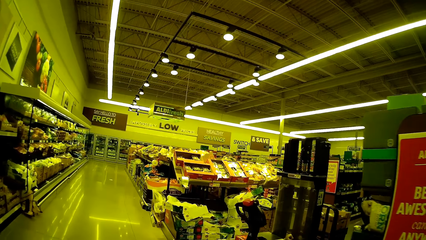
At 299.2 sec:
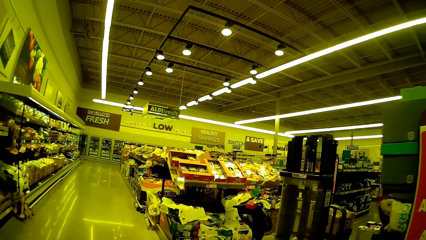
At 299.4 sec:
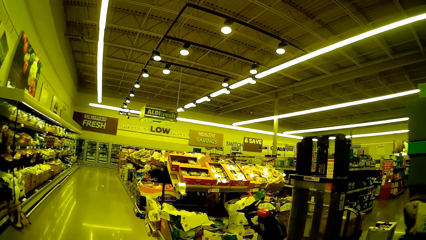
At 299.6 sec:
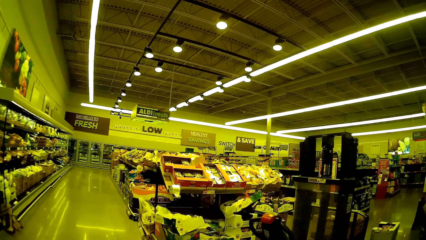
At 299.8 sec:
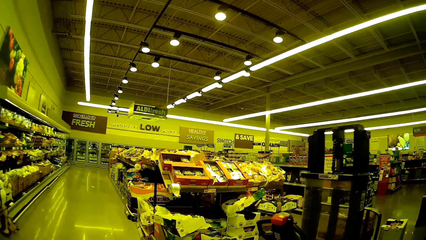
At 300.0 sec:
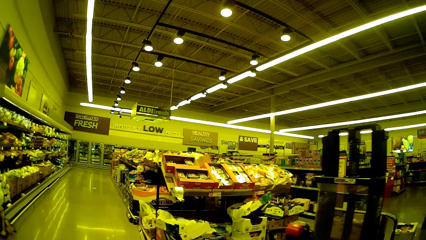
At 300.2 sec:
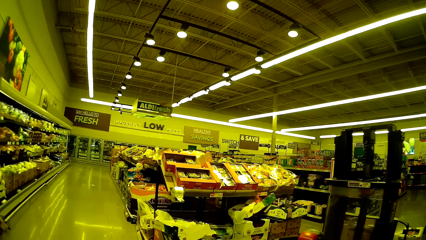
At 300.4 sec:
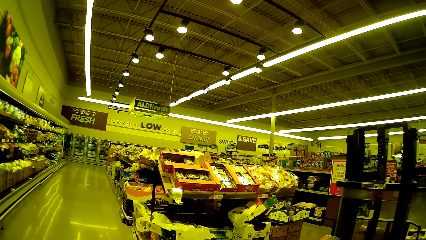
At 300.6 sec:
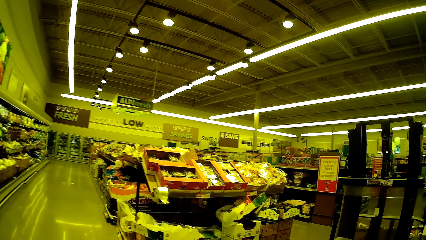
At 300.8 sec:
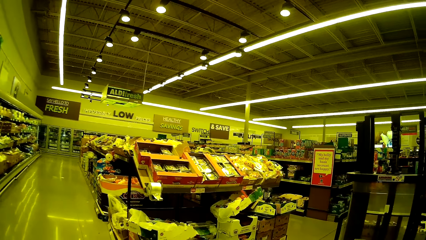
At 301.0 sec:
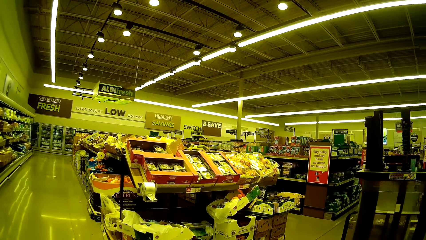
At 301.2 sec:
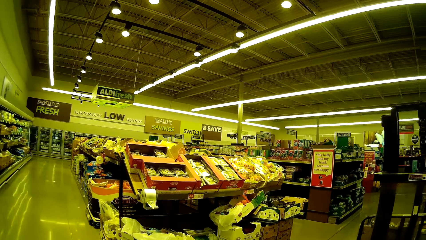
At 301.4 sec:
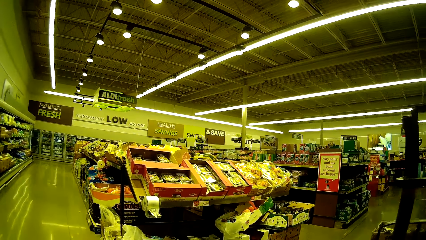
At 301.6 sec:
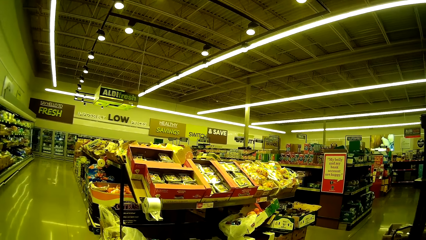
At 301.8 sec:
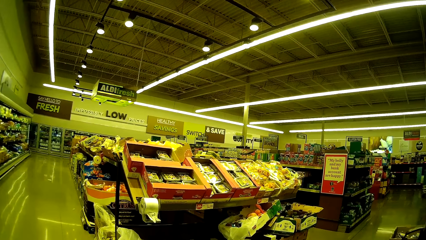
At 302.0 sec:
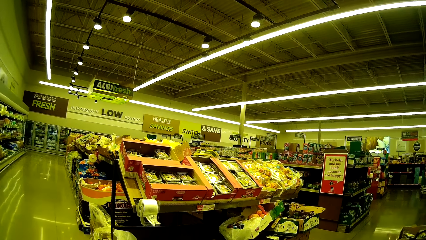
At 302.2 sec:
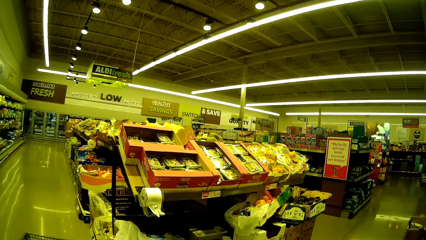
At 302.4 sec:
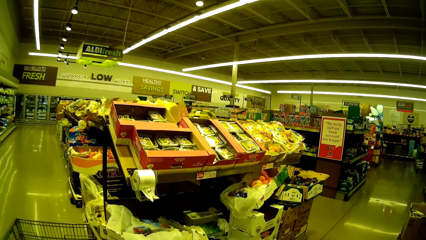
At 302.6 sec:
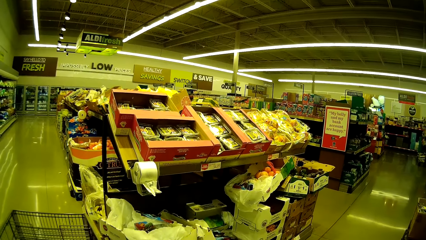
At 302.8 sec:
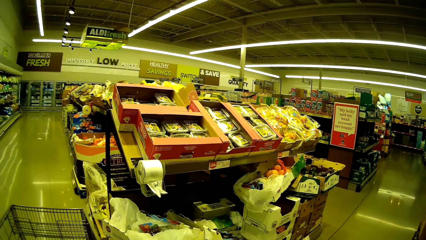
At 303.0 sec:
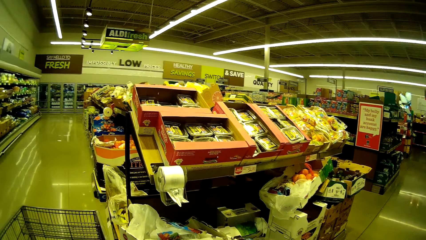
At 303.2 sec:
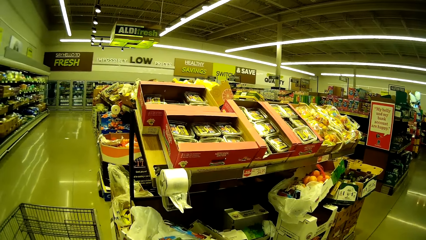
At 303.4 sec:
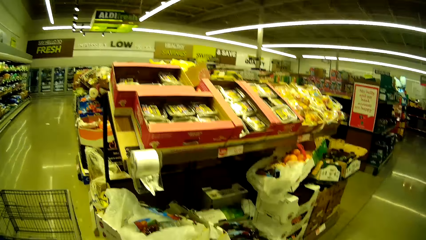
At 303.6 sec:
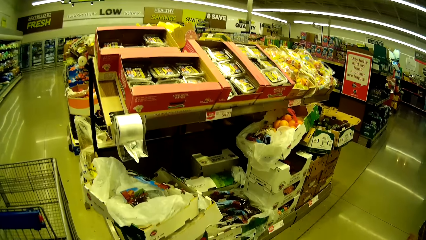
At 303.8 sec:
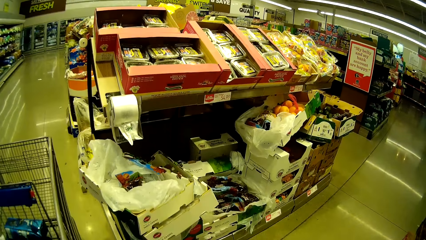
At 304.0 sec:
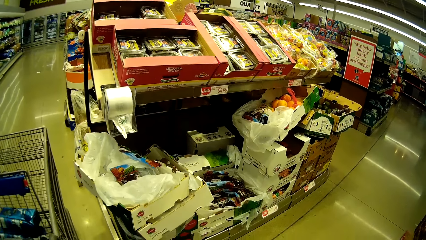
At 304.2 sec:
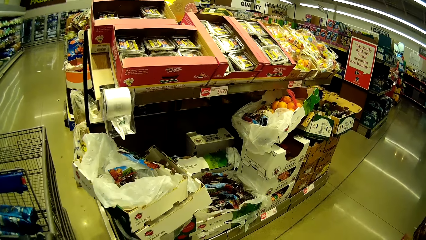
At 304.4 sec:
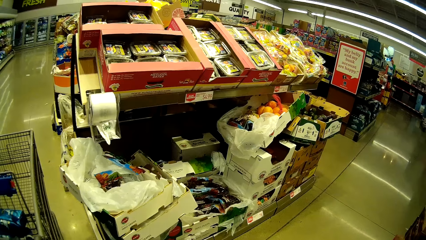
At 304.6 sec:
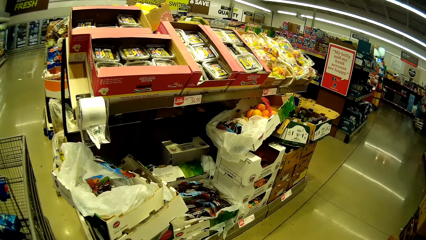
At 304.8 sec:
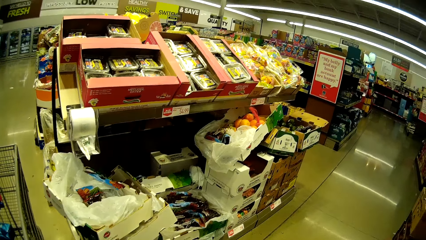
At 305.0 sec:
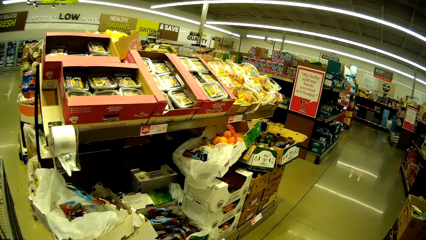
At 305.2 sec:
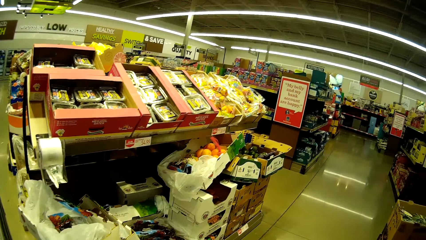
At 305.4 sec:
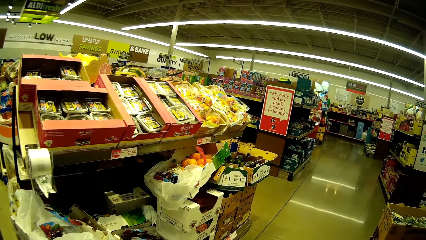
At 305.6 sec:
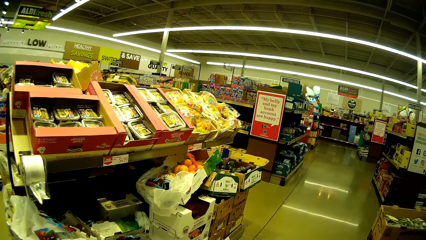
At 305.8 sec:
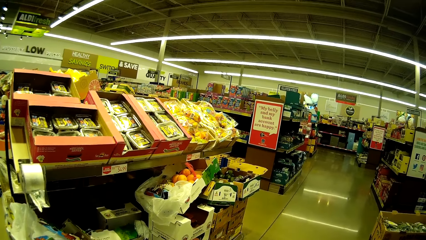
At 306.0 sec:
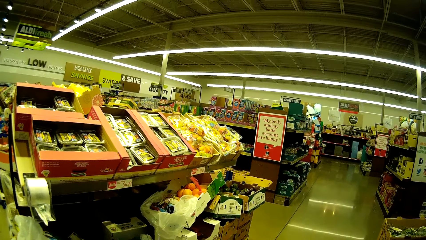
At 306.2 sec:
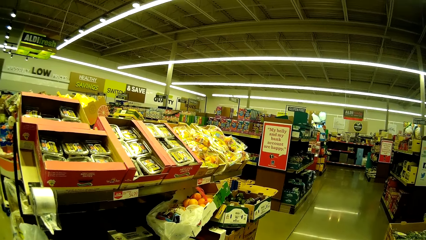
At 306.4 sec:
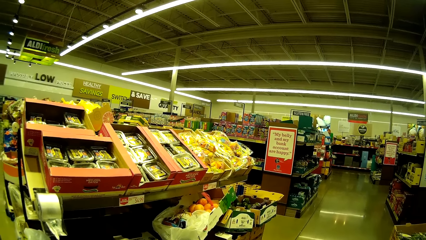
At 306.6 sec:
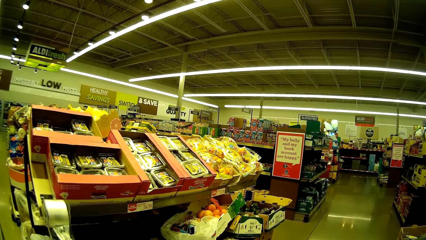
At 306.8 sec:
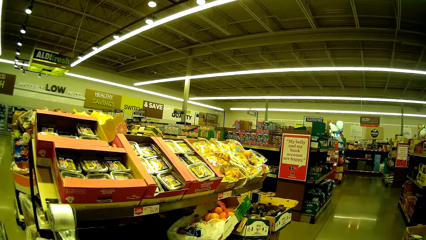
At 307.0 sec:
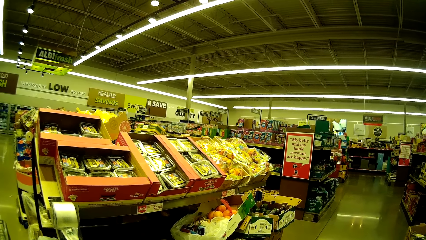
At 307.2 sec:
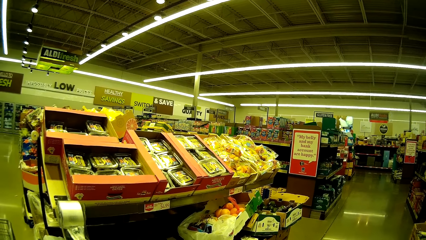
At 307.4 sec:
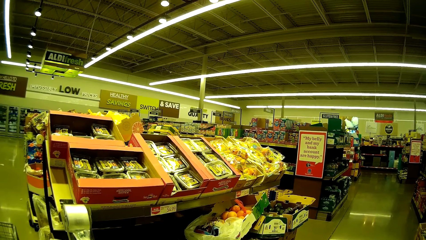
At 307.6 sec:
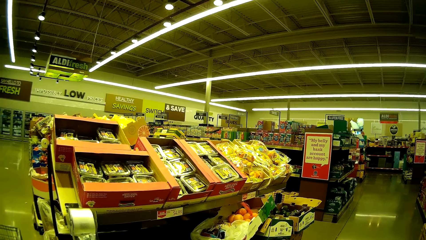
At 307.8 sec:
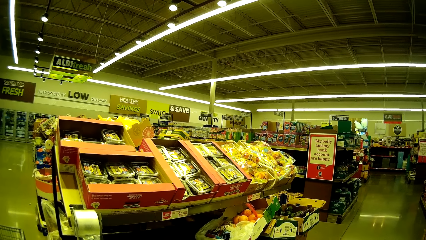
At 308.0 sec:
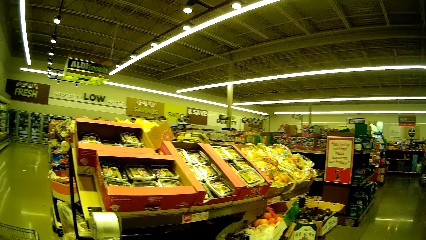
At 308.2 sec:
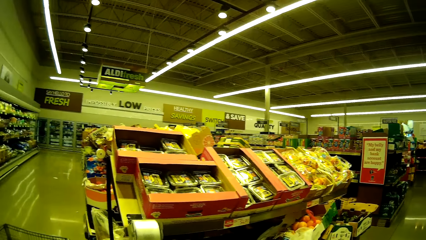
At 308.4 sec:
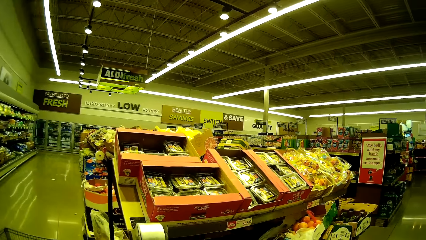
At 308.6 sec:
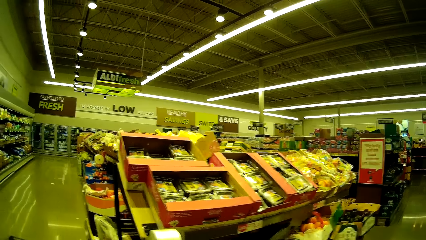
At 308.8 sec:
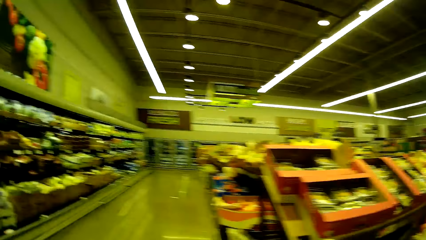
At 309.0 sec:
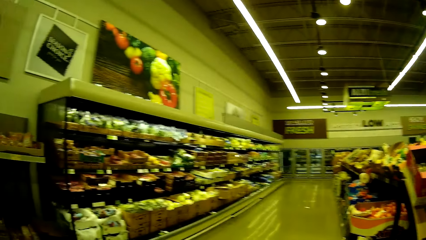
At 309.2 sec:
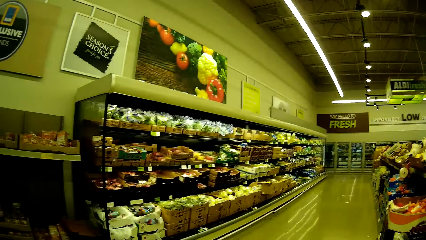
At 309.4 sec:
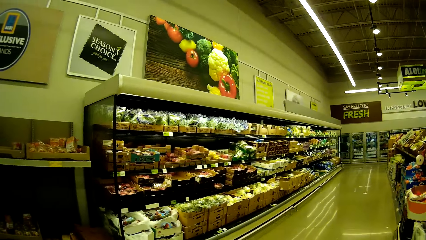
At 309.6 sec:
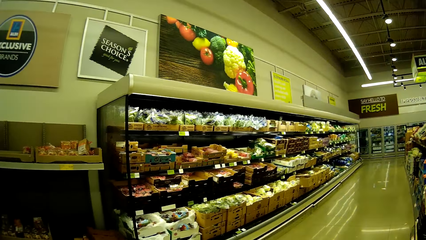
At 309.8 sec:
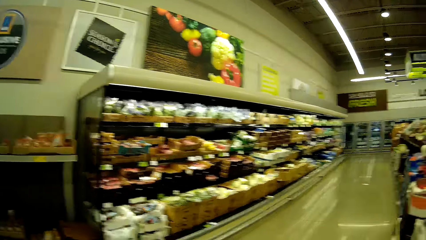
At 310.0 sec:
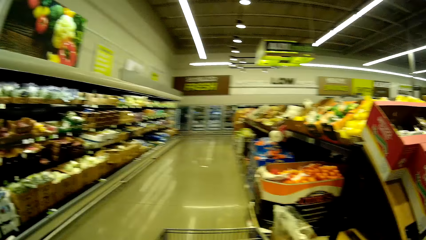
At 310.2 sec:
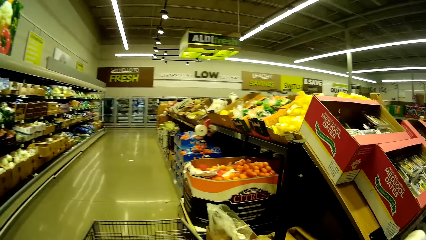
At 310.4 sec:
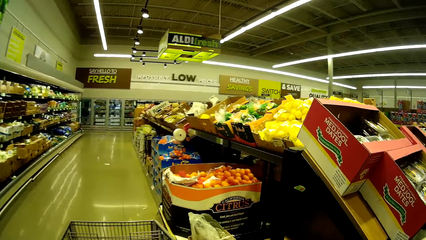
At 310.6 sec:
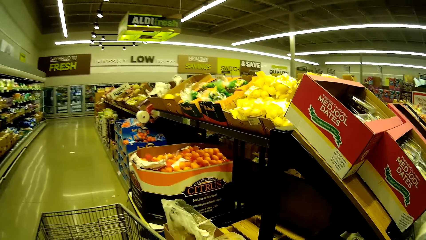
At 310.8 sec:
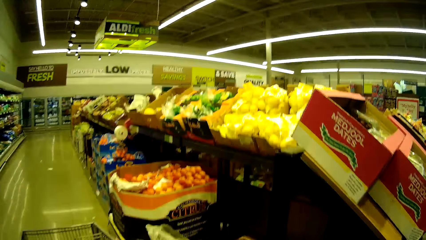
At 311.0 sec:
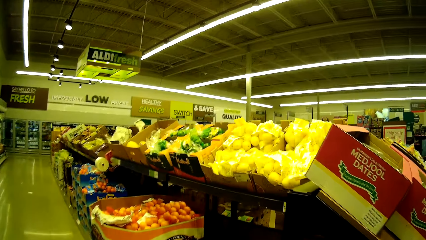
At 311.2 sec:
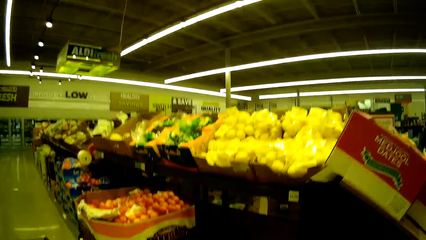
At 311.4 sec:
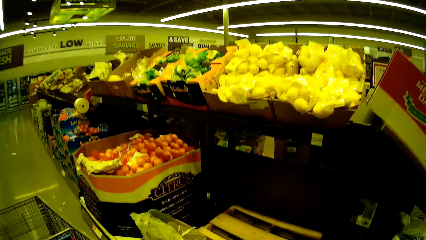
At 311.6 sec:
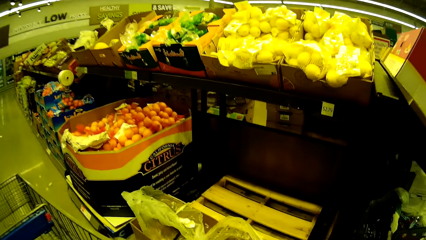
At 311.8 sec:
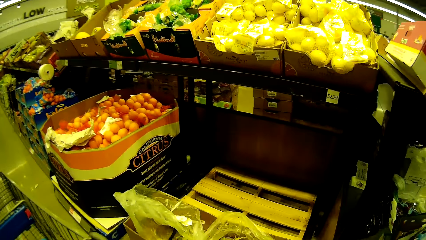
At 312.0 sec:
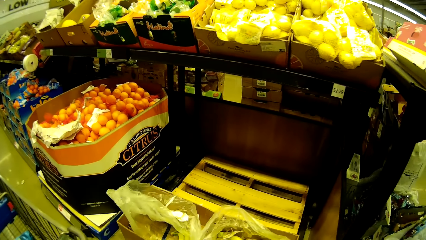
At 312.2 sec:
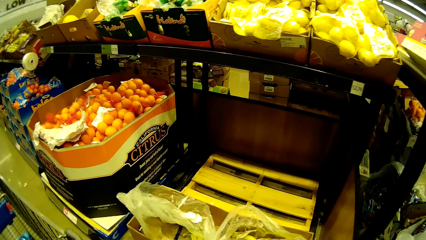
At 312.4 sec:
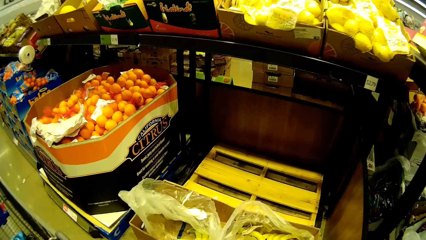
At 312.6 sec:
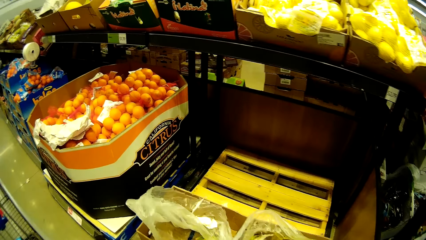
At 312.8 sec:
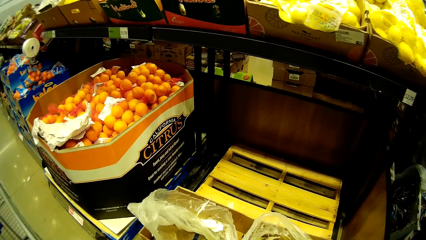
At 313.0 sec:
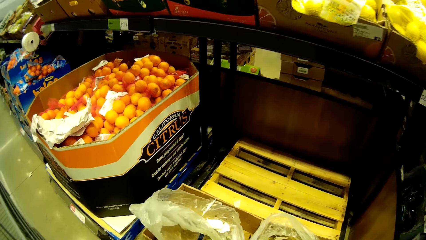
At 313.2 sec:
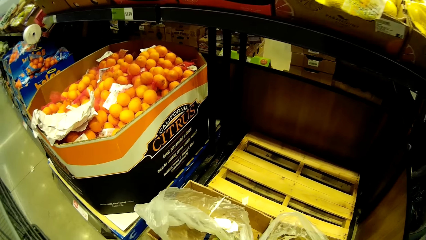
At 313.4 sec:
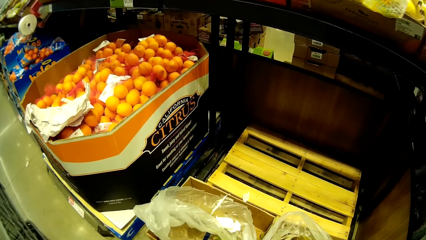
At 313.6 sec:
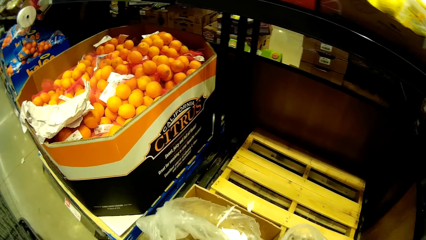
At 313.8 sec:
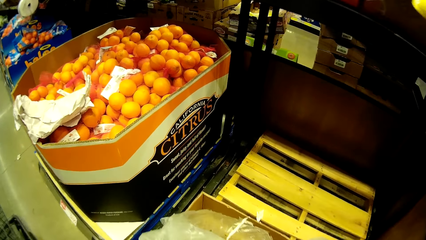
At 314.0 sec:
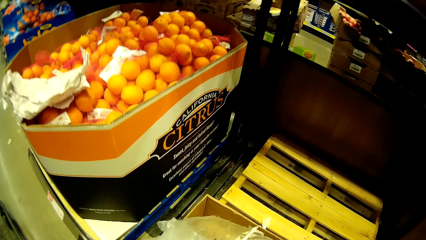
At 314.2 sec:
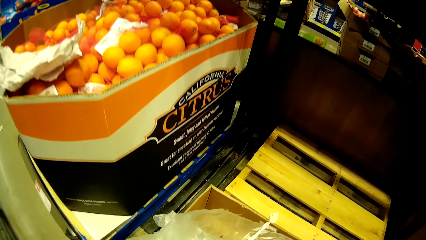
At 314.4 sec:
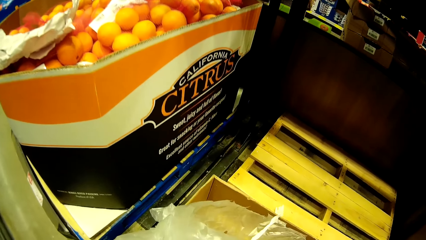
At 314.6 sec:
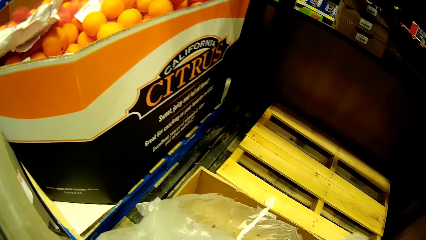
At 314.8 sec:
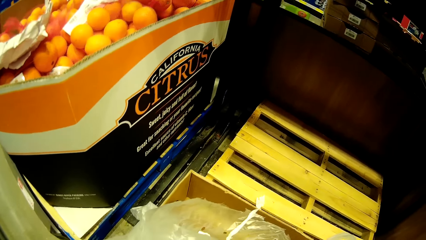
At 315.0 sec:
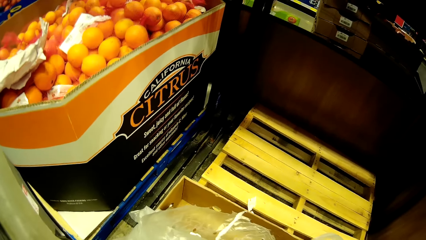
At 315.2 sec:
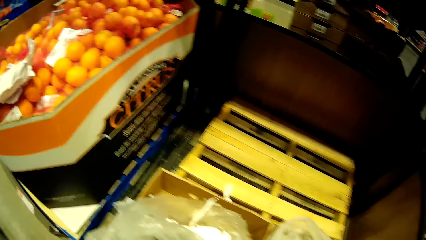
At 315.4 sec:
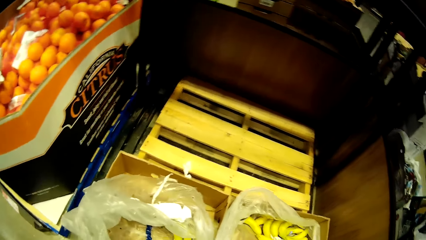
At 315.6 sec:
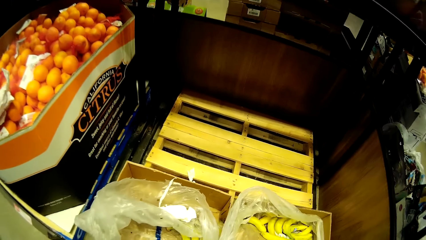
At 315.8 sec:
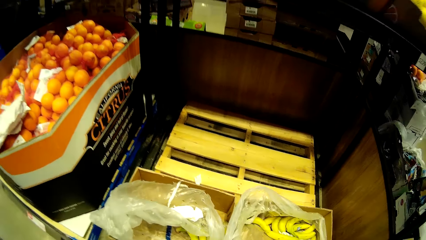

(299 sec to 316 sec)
The camera wearer stares at the items on the shelves. They look around. They look around again. They push the trolley. They pick up bananas. They look around.
